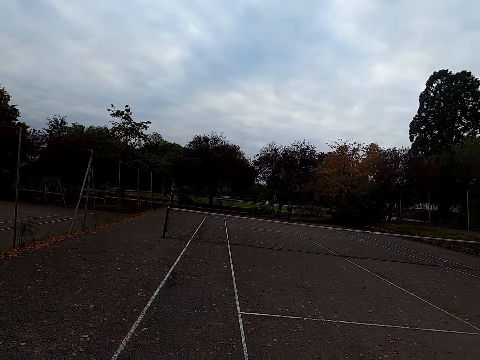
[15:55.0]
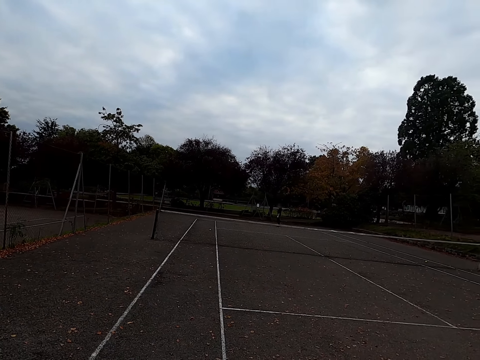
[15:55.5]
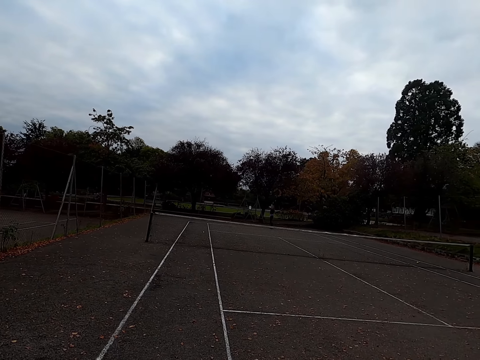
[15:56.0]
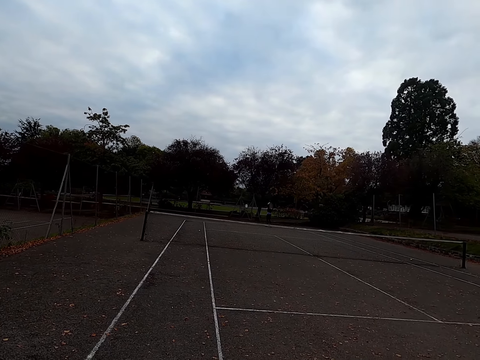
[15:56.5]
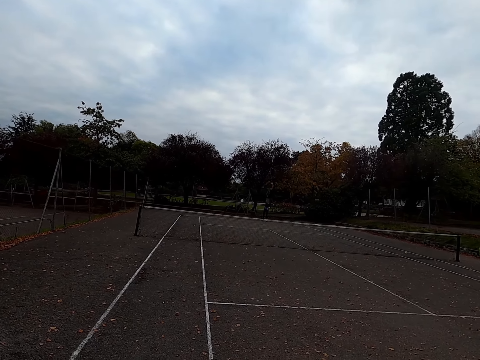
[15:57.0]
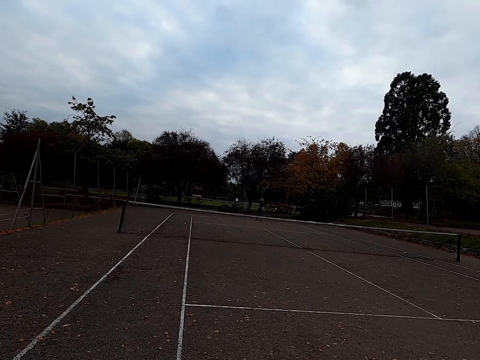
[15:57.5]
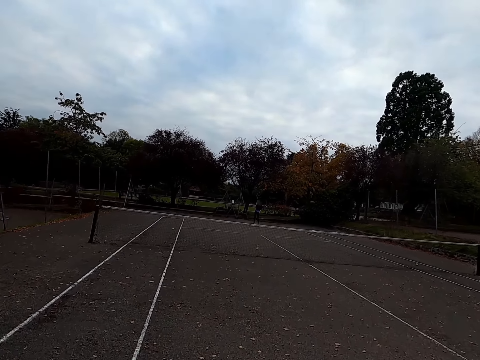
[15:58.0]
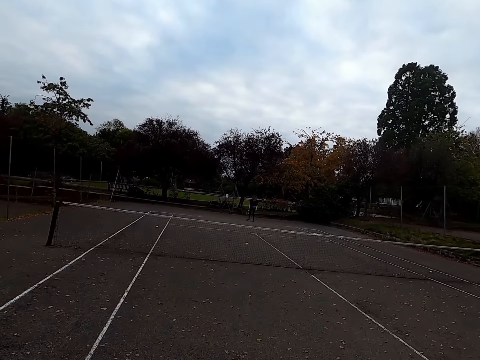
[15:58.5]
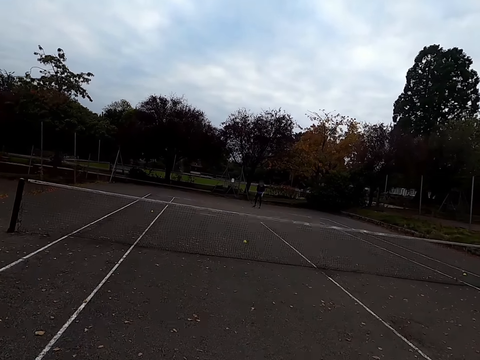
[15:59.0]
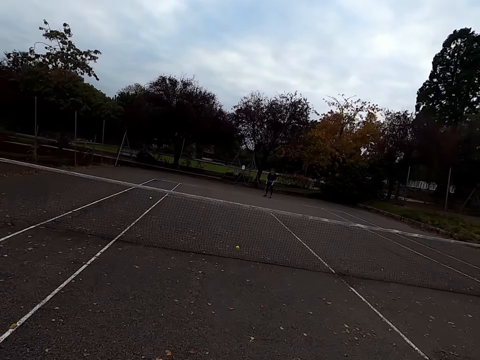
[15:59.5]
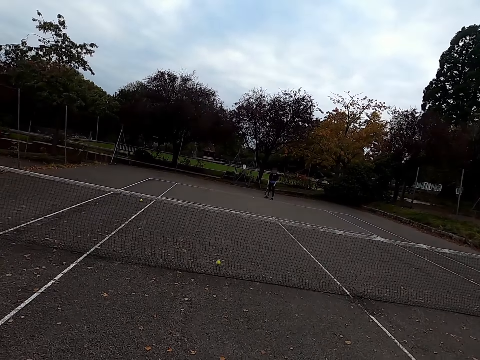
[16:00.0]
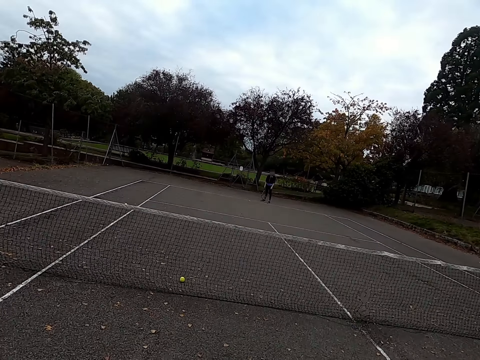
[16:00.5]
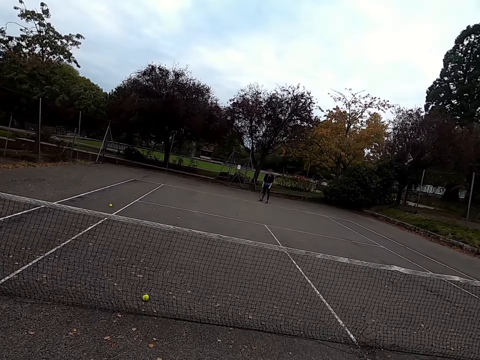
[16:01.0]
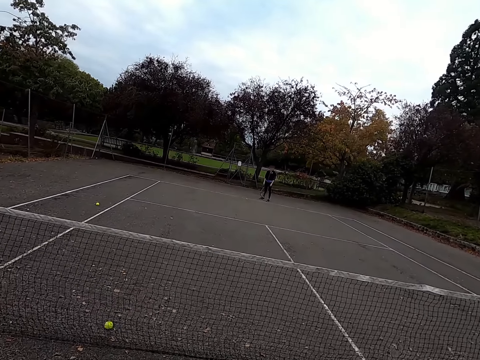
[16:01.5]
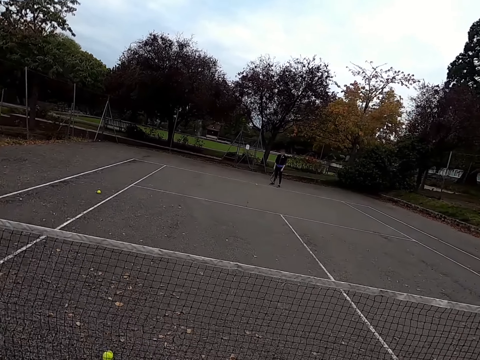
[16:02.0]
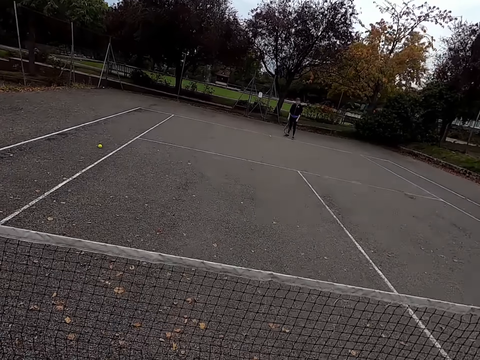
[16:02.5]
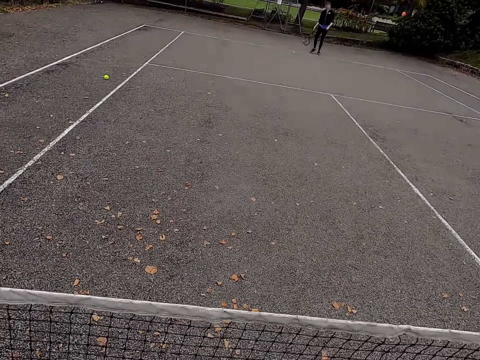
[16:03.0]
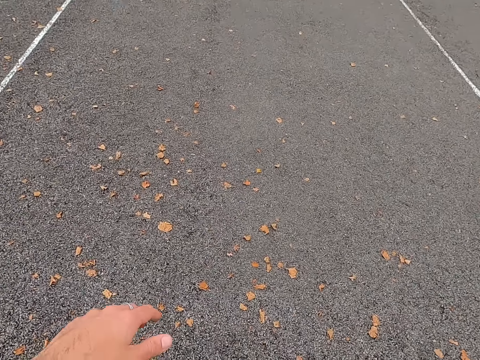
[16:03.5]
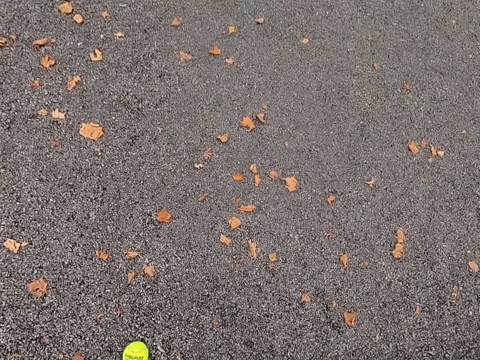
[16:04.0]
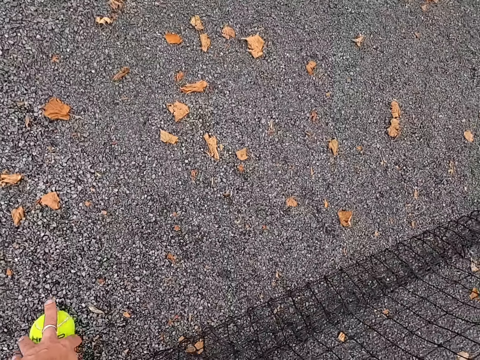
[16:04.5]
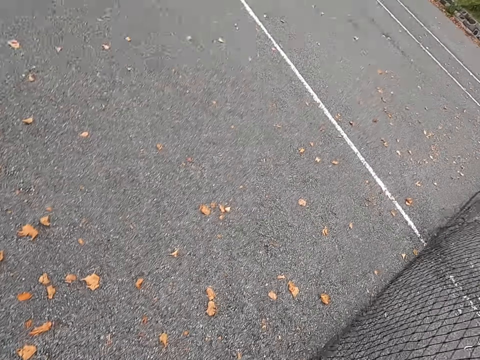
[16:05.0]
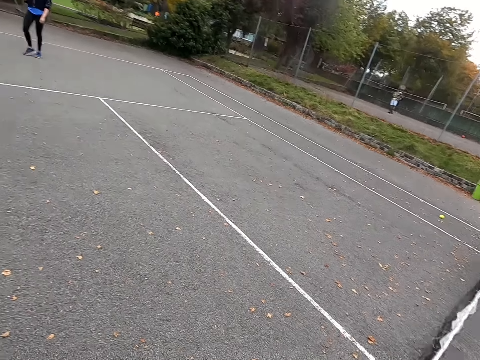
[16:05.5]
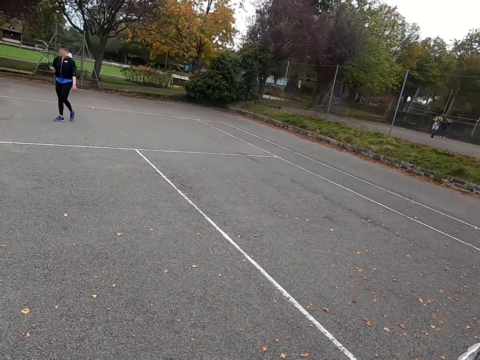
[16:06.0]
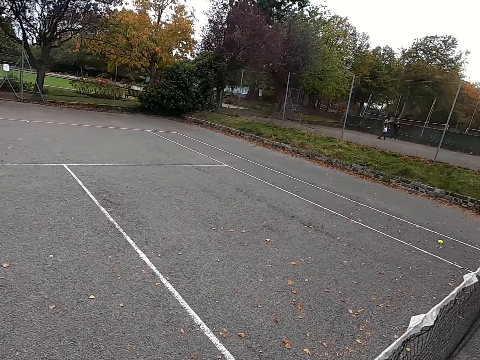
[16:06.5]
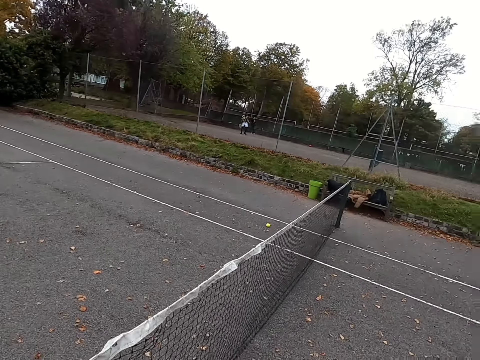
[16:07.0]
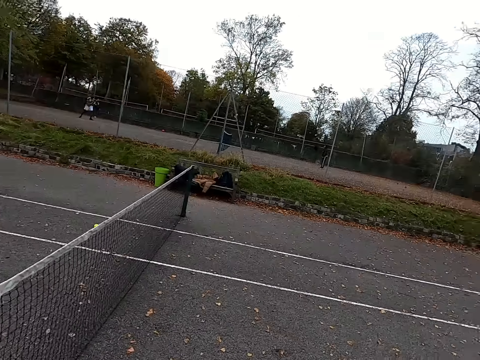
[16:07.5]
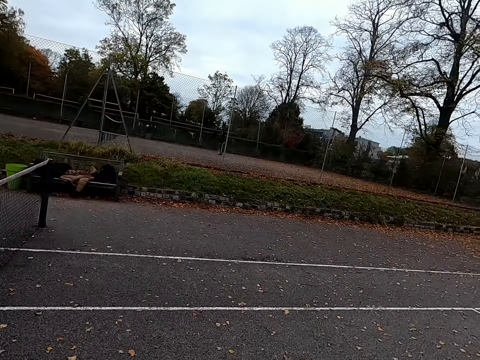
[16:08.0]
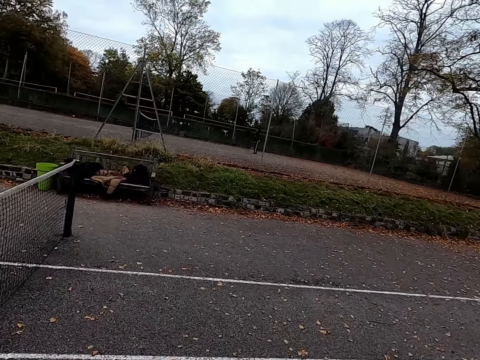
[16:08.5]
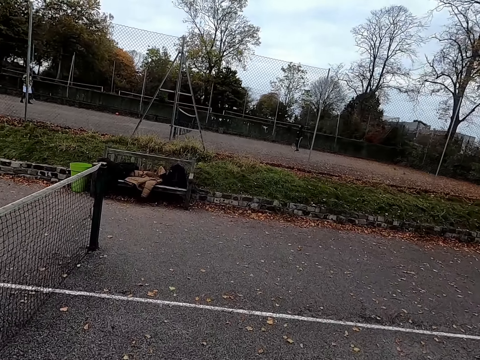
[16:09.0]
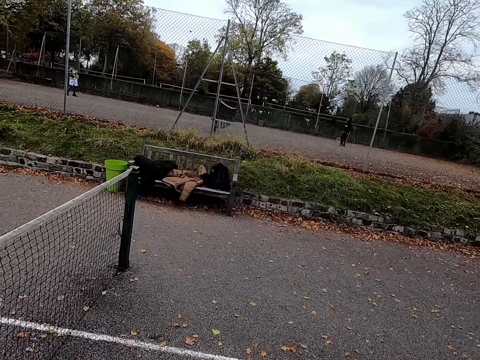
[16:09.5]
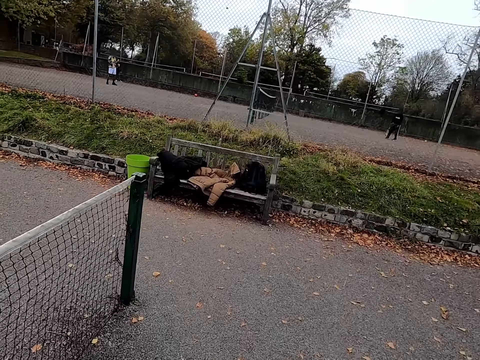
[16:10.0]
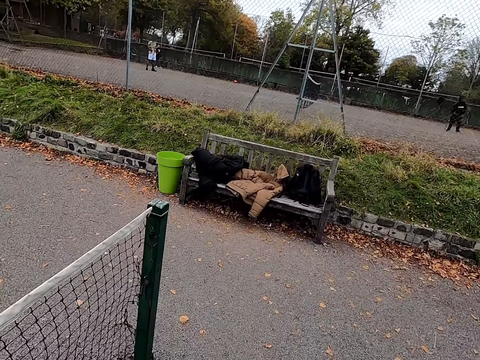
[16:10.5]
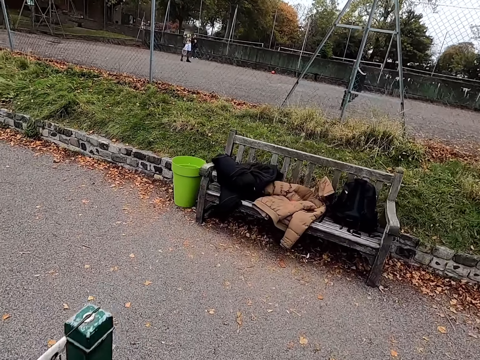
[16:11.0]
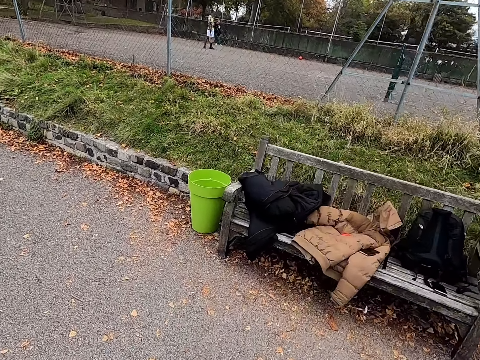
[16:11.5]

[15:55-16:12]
A woman throws the tennis ball up. The woman hits the tennis ball with a racquet. The camera wearer walks around the tennis court. They pick up the tennis ball. They walk around the tennis court and walk to a chair.

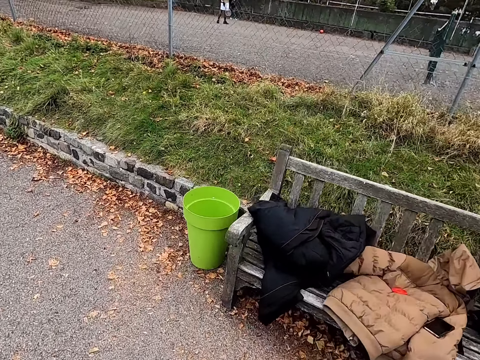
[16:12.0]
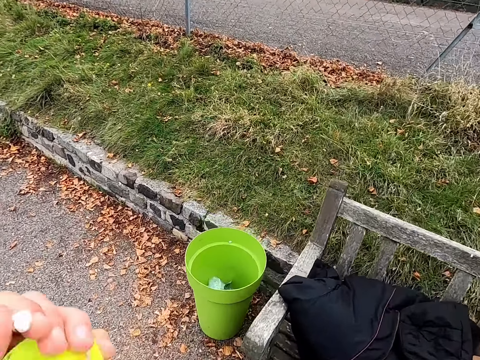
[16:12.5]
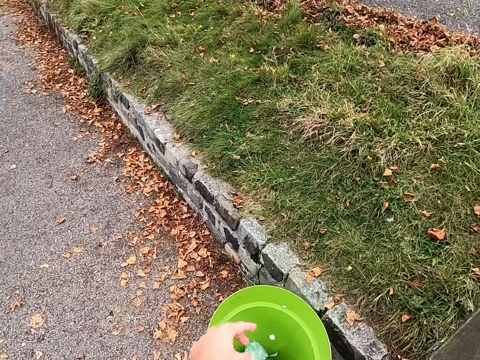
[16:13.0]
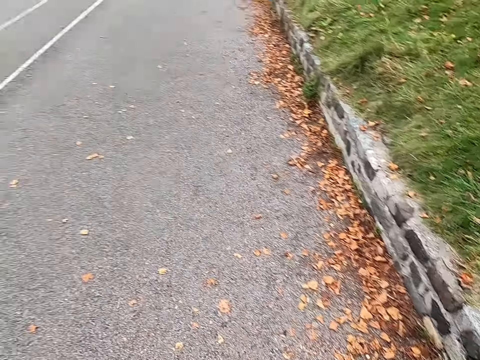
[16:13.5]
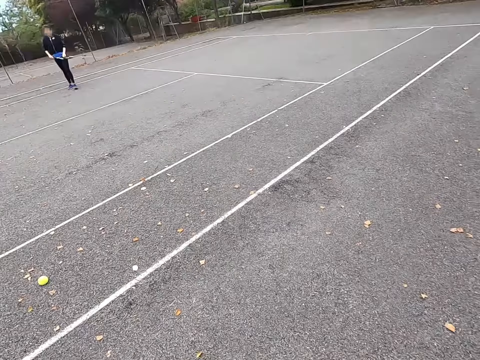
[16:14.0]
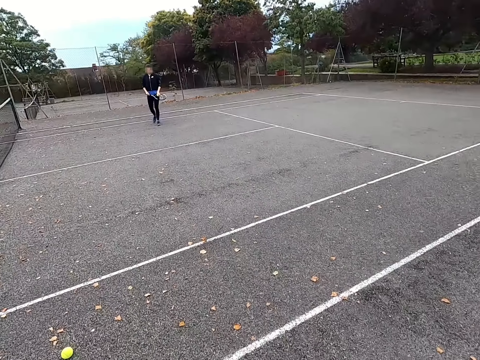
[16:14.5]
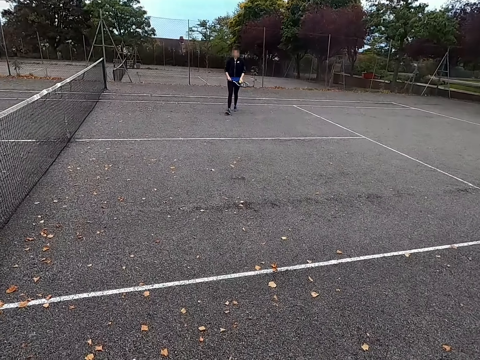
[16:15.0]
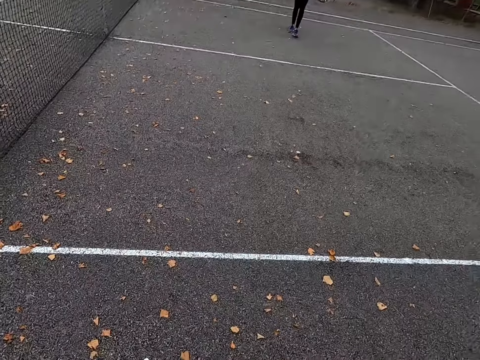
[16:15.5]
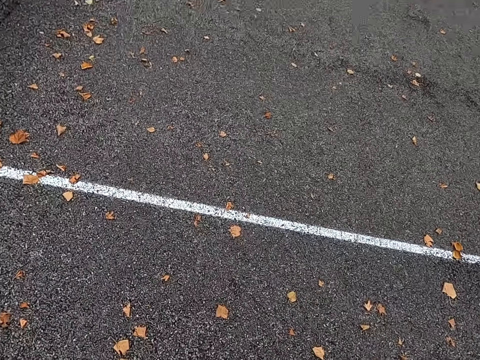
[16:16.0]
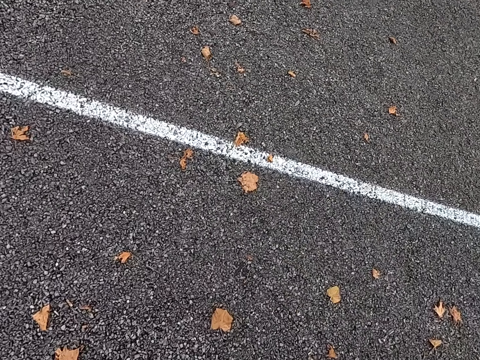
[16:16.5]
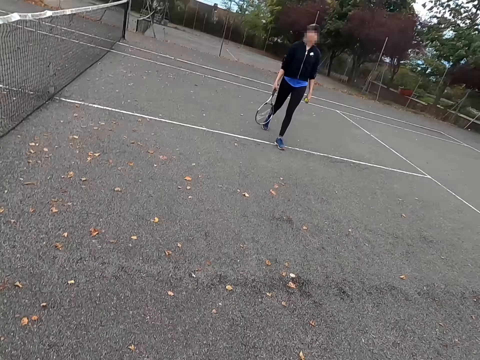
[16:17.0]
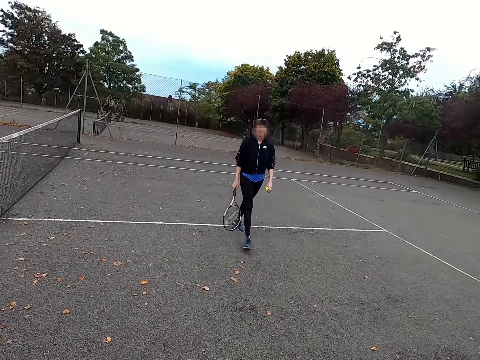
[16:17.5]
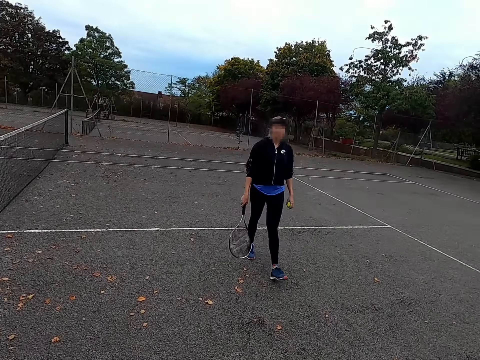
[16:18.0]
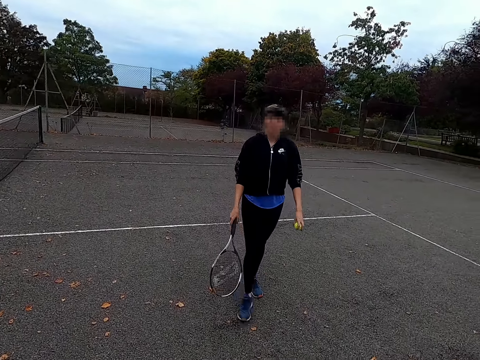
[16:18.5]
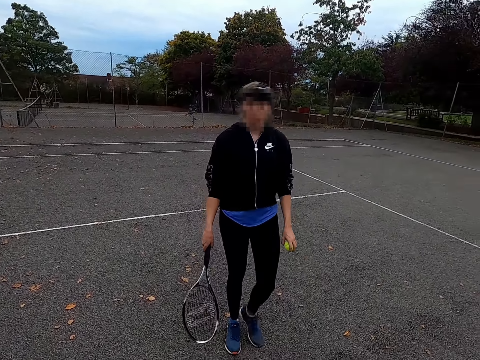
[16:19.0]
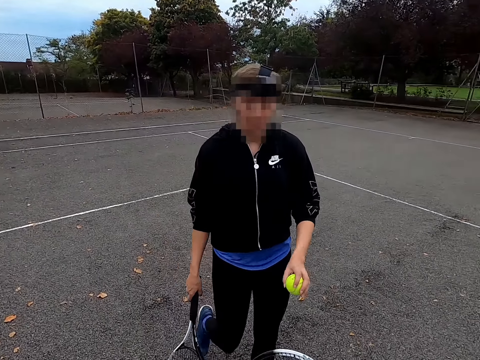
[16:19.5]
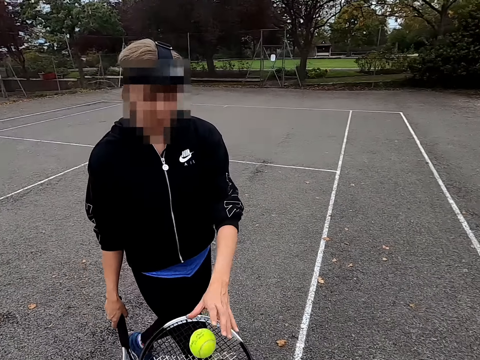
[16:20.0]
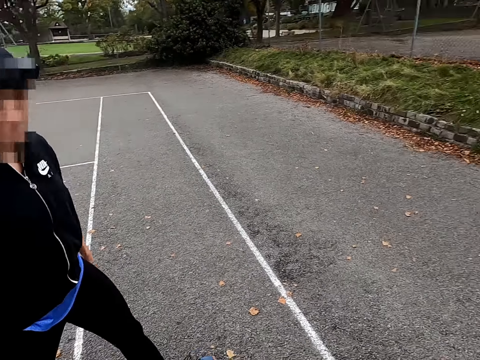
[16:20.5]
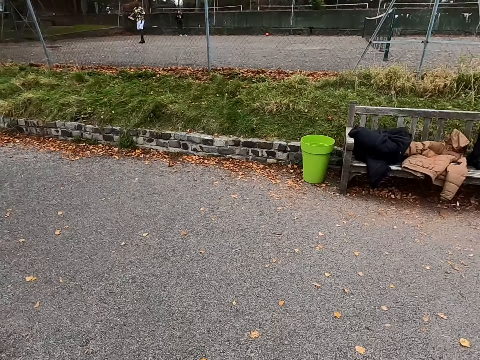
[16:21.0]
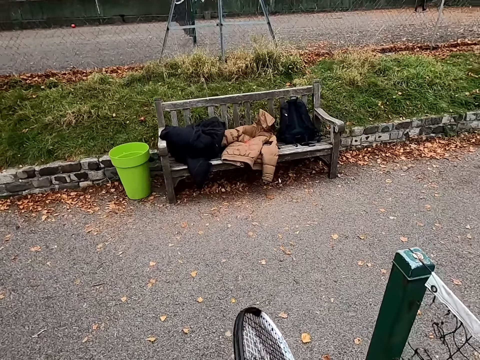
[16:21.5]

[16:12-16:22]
The camera wearer throws the tennis ball in a container. They walk around the tennis court. A woman walks to the camera wearer. The woman walks around the tennis court, hands the camera wearer the tennis ball, and drops a ball. The camera wearer walks around the tennis court.
